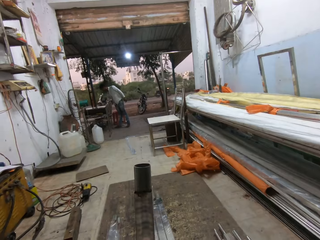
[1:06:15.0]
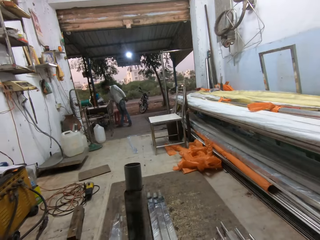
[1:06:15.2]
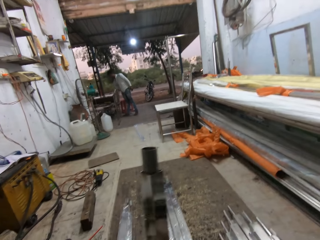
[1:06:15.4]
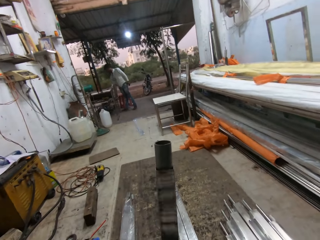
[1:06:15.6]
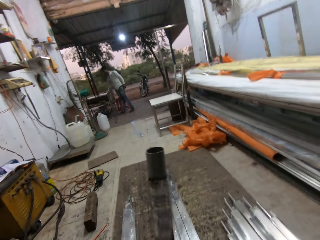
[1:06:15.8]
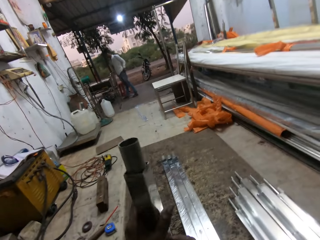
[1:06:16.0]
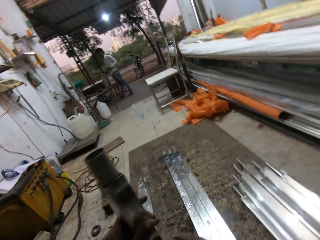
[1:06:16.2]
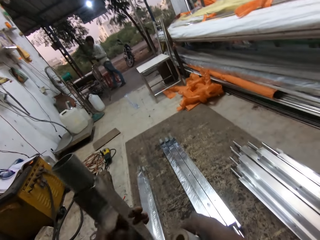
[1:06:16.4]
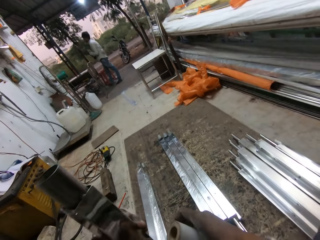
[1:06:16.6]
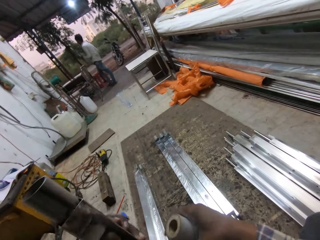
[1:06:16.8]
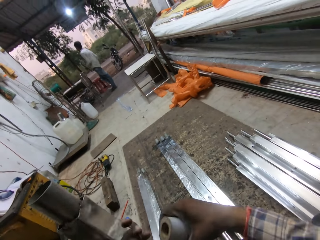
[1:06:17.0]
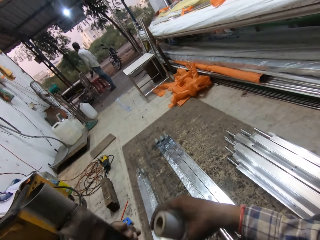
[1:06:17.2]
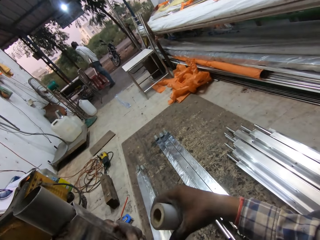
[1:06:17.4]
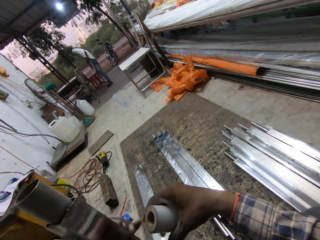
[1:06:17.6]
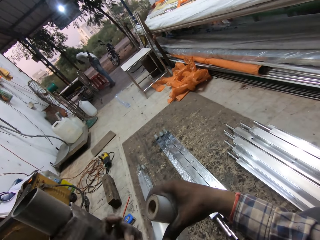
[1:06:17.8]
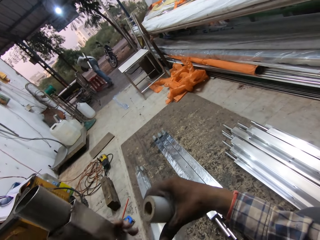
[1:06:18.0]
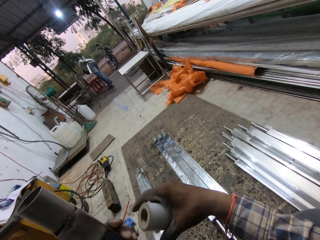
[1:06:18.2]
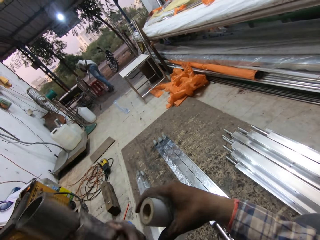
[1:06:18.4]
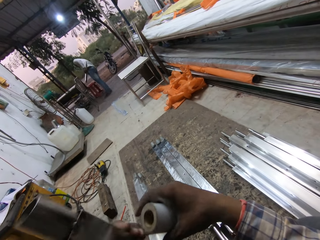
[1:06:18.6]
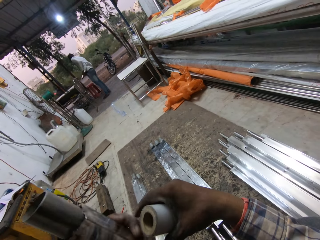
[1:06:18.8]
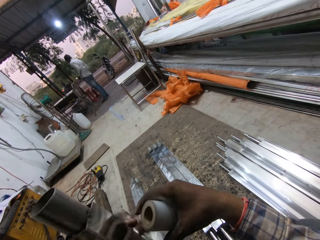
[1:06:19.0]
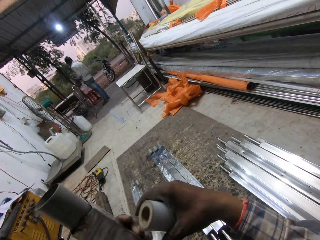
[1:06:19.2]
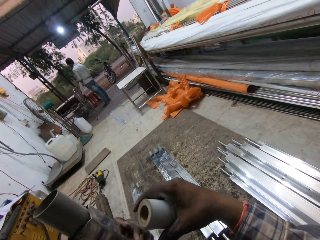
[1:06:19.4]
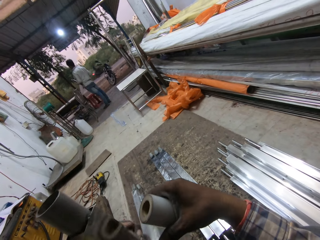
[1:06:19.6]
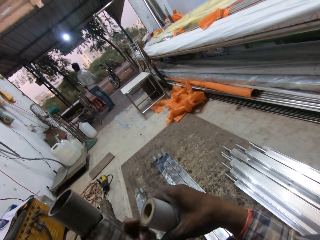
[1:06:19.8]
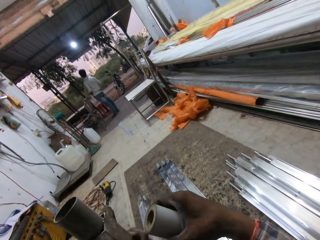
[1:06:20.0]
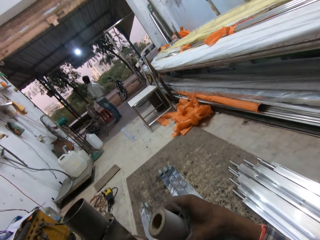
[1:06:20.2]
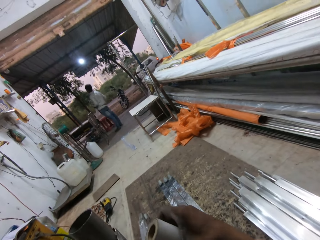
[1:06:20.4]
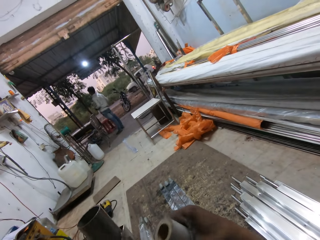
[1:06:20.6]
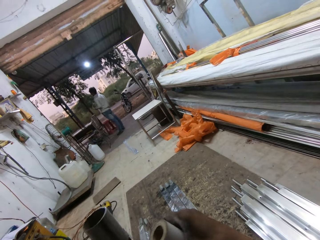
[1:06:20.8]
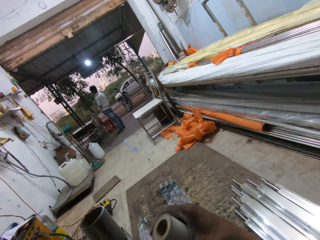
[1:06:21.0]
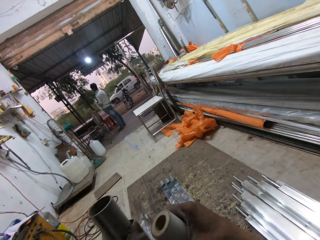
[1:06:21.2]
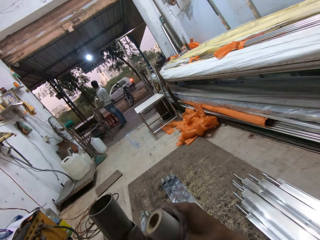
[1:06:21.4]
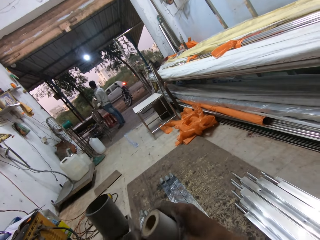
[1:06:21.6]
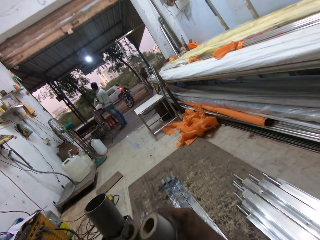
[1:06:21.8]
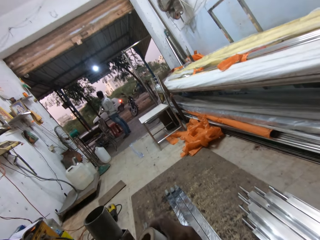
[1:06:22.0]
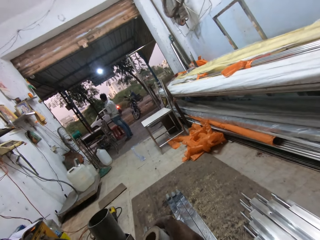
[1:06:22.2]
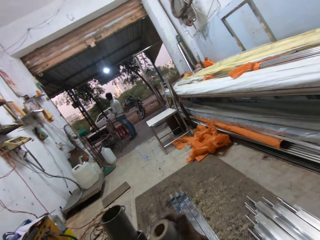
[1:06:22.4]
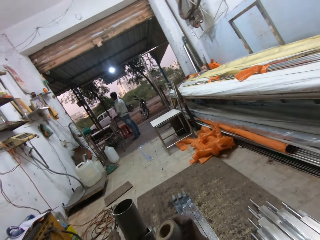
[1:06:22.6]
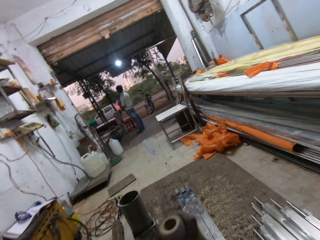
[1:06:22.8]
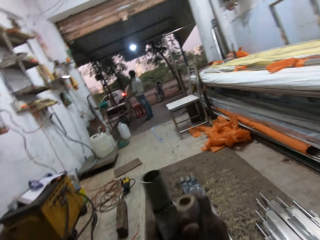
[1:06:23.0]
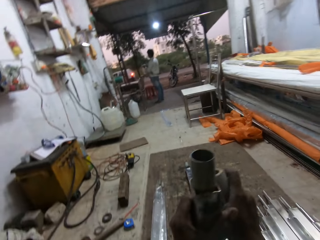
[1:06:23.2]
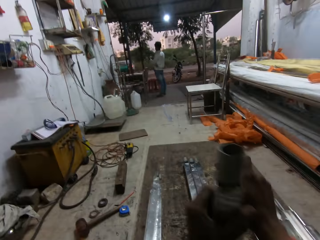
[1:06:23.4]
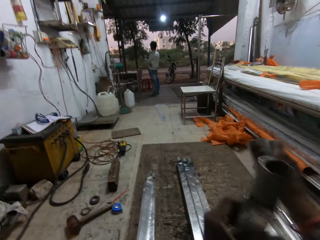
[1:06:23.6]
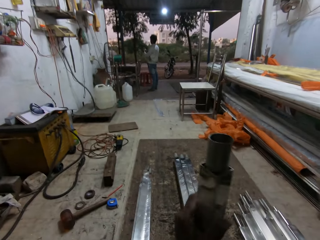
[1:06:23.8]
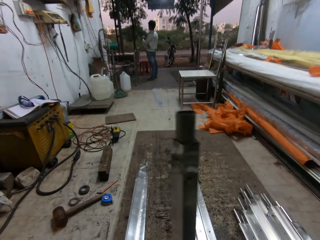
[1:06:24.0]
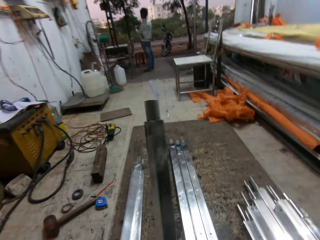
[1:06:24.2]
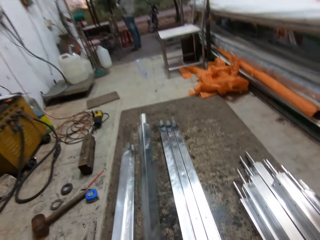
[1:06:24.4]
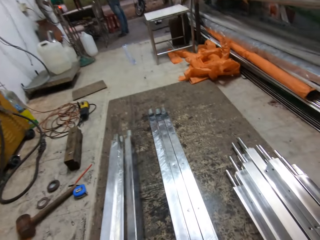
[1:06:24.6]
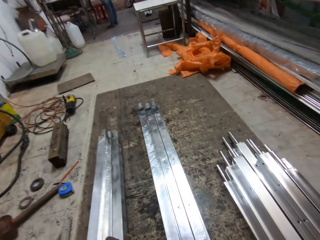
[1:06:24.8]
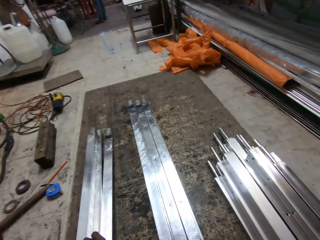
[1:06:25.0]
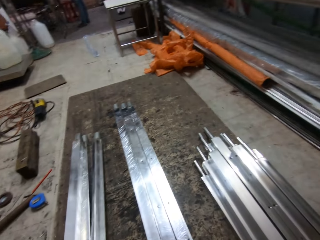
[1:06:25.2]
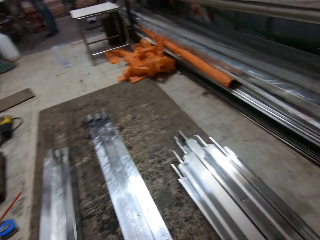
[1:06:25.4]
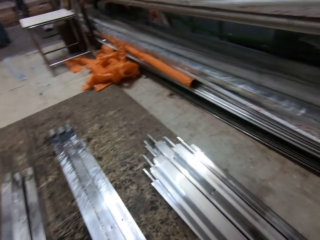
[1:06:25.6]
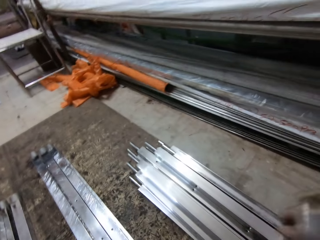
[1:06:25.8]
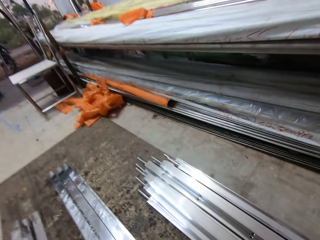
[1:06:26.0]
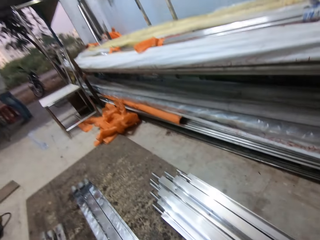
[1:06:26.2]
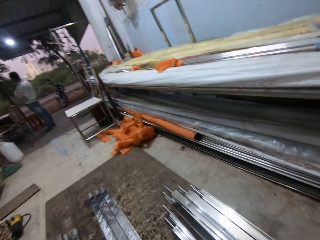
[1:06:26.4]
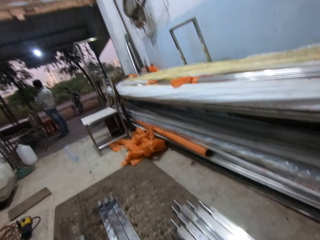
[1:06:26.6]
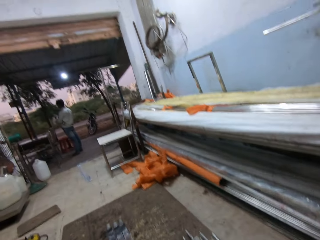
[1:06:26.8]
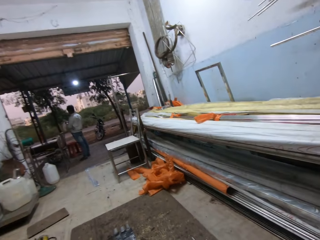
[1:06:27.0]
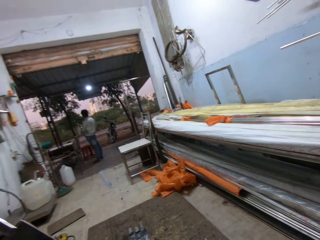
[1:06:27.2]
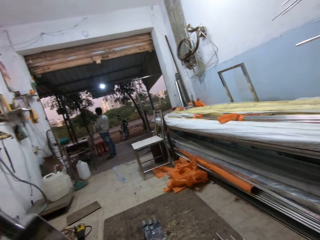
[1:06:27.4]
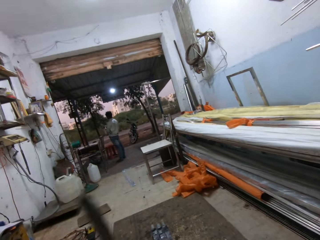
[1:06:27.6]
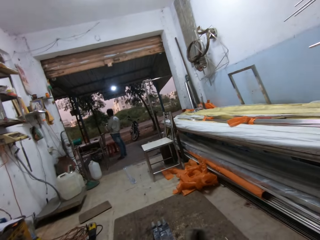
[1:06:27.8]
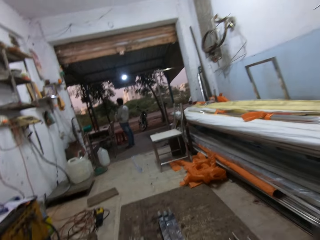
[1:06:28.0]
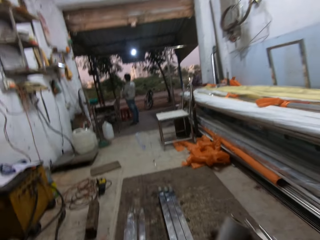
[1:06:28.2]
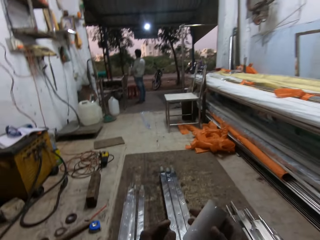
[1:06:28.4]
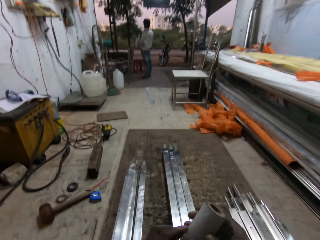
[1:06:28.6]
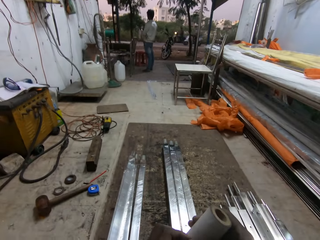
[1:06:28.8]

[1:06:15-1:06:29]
The man picks a square steel rod from the table with his right hand. He passes the square steel rod from his right hand to his left hand. He picks a nylon from the floor with his right hand. The camera wearer cuts the tape in his right hand from the square steel rod in his left hand. He places the square steel rod in his left hand on the board. He picks a square steel rod from the square steel rods on the board with his right hand.

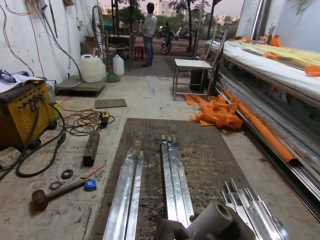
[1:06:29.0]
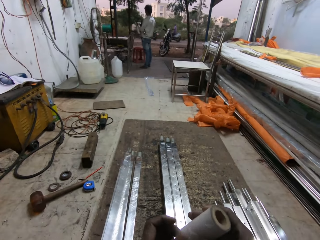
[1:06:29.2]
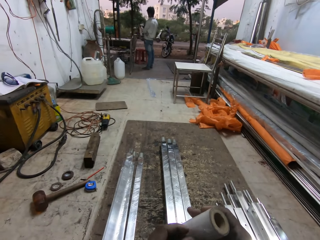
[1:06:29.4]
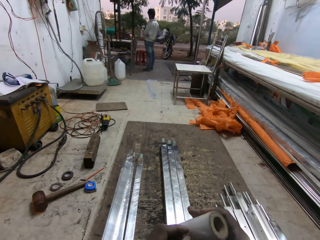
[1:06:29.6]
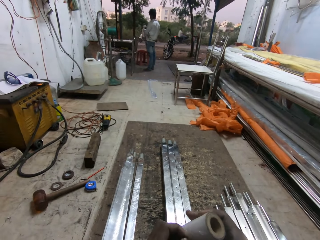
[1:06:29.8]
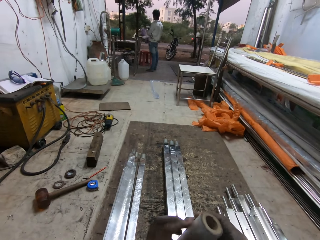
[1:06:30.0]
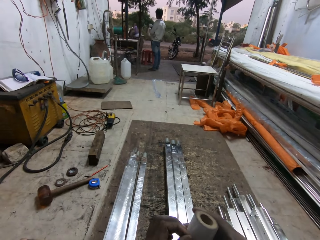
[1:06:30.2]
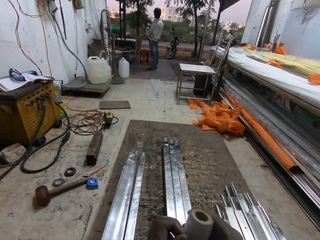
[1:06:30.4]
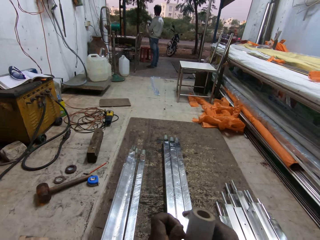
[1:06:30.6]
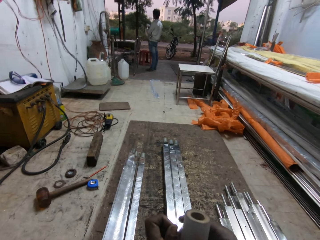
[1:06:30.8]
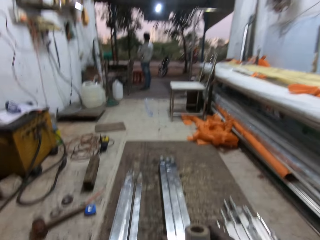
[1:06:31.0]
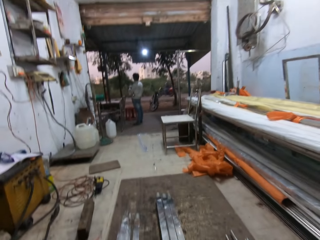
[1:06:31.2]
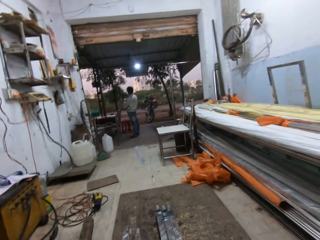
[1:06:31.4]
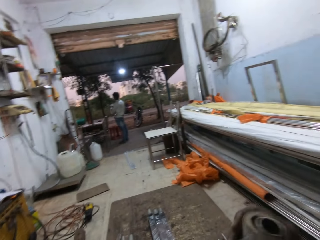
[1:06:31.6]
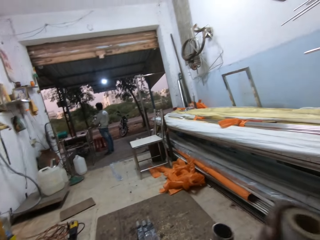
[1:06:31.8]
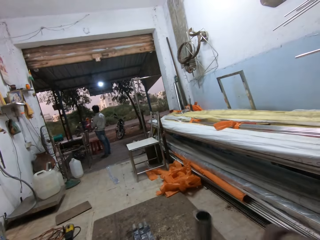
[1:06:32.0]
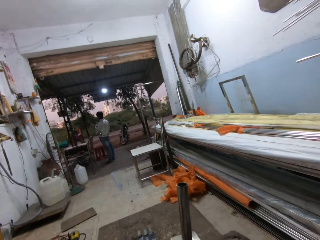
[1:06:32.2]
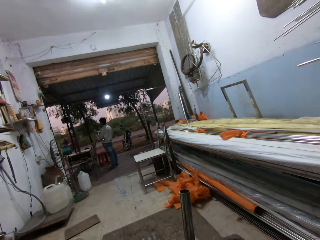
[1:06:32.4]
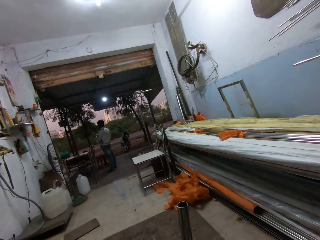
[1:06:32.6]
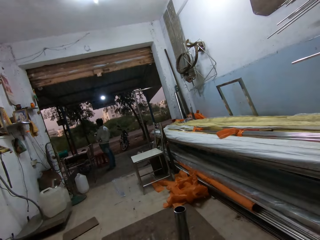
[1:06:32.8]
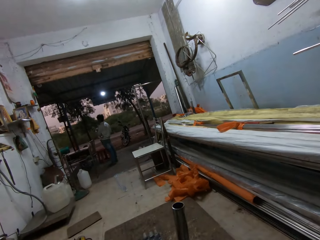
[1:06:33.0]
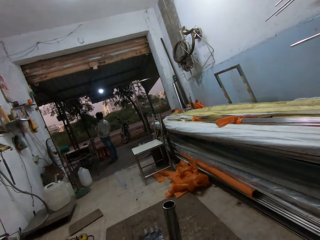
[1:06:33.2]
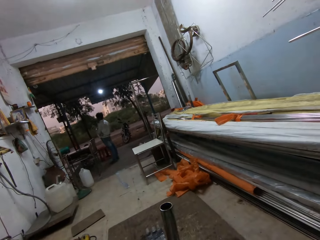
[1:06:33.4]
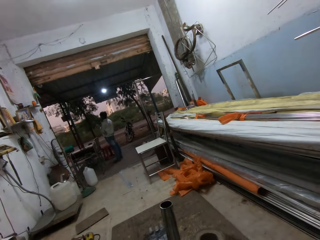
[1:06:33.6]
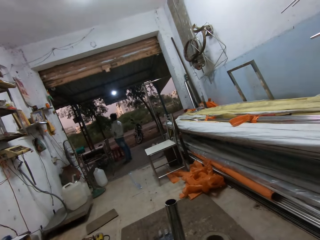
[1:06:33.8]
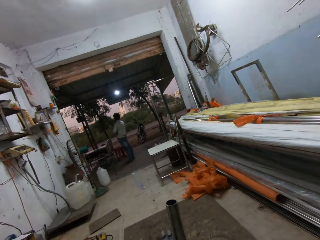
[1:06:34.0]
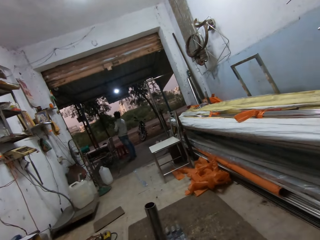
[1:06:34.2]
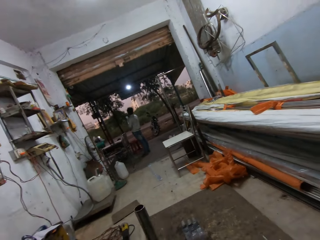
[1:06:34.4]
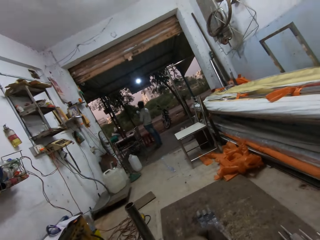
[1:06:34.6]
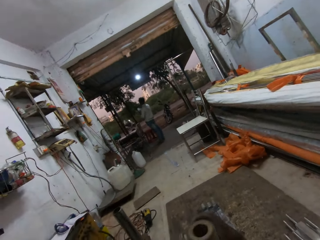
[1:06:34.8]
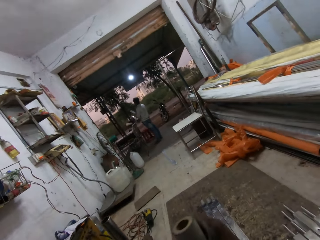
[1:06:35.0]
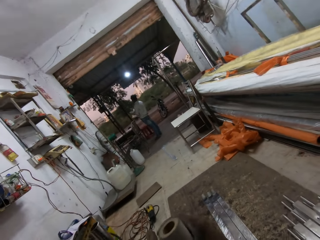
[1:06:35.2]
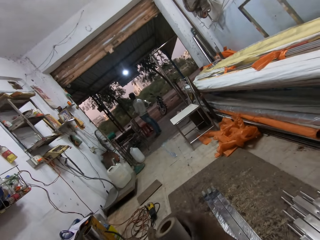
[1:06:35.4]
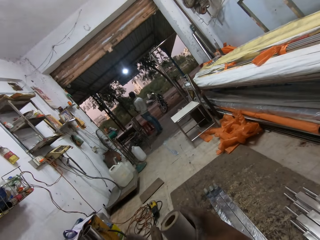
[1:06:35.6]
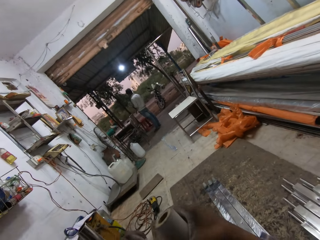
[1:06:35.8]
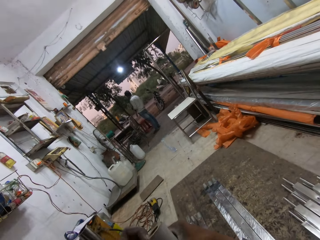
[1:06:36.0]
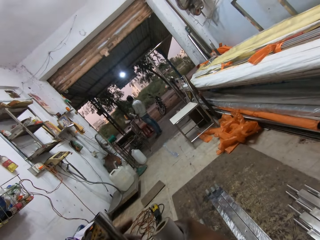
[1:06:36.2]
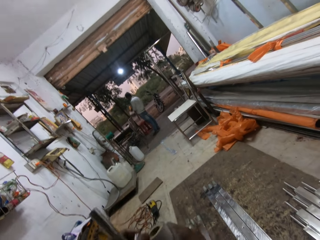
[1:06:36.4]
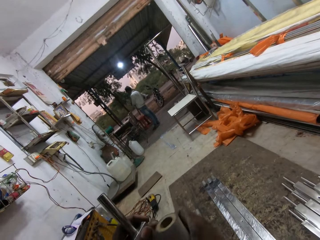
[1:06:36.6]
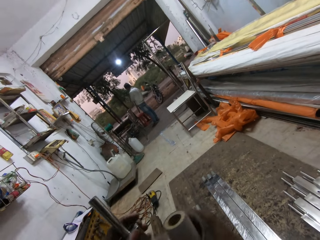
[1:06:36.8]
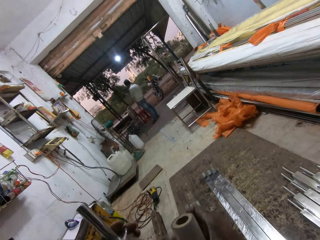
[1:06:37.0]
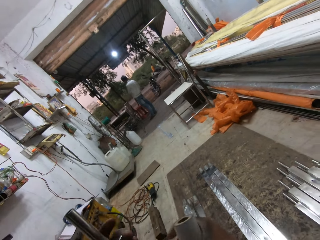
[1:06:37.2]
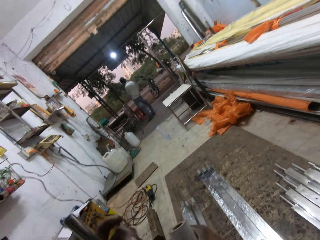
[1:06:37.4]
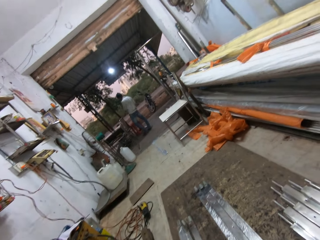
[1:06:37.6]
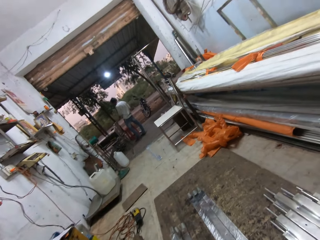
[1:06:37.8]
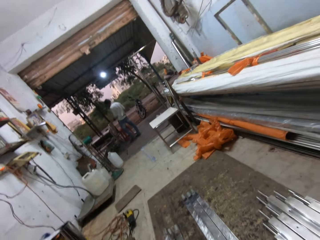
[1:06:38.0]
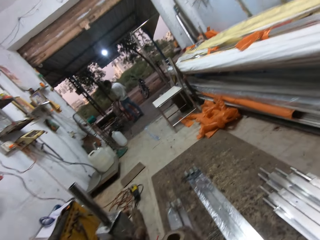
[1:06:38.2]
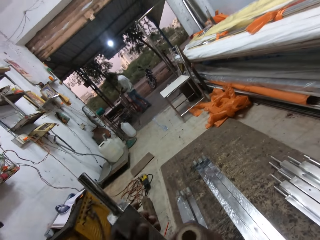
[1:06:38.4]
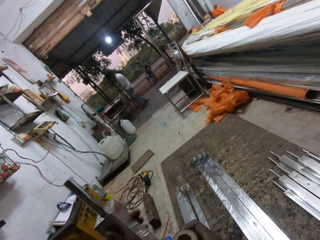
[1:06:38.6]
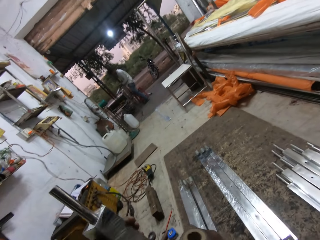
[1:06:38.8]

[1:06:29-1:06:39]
The camera wearer unwraps the tape in his right hand with his left hand. He wraps the square steel rod in his left hand with the tape in his right hand.
